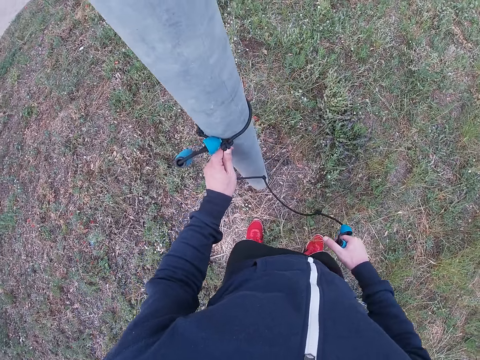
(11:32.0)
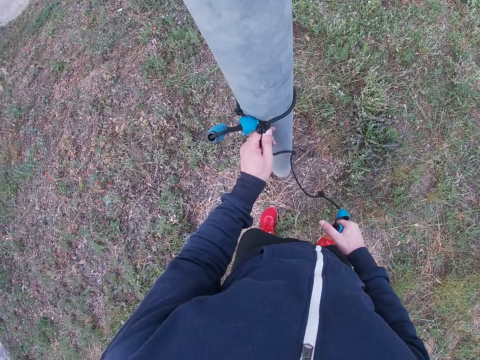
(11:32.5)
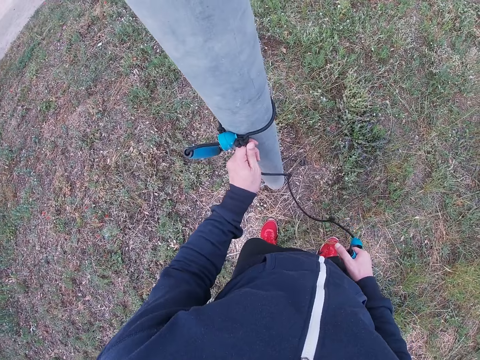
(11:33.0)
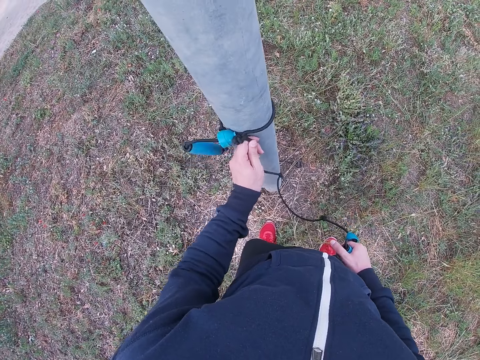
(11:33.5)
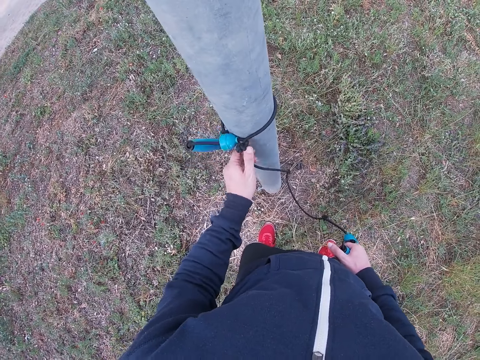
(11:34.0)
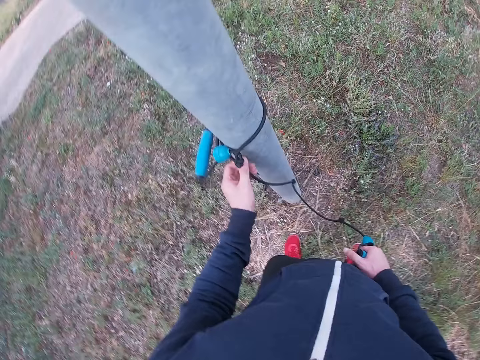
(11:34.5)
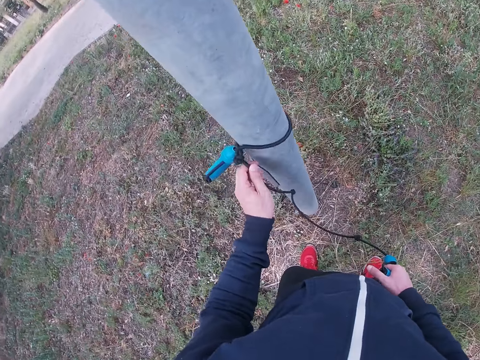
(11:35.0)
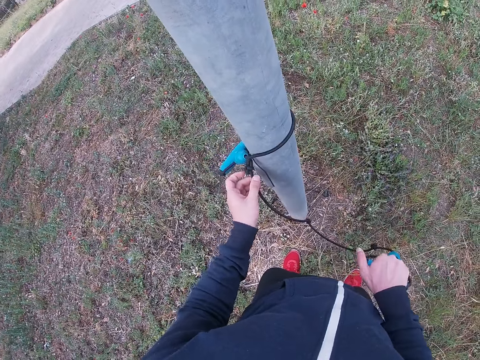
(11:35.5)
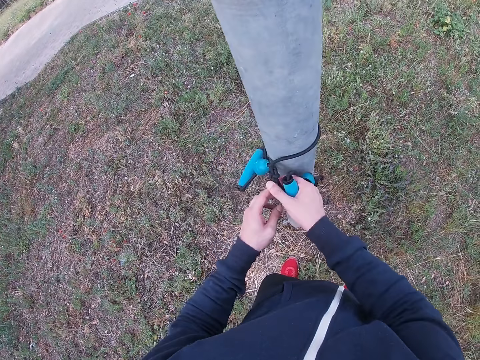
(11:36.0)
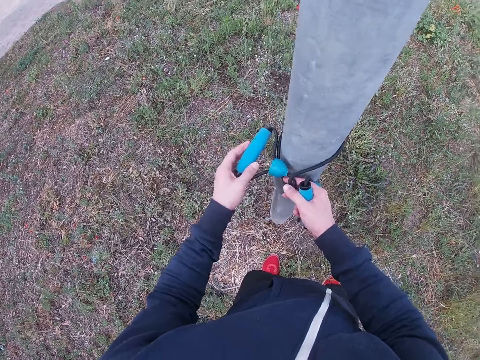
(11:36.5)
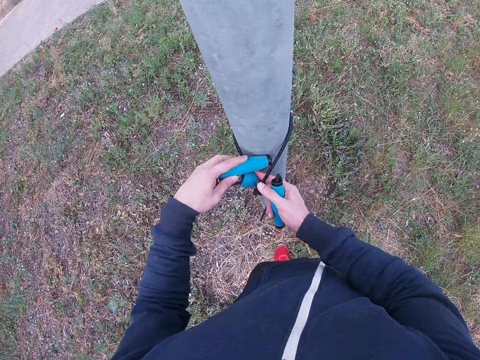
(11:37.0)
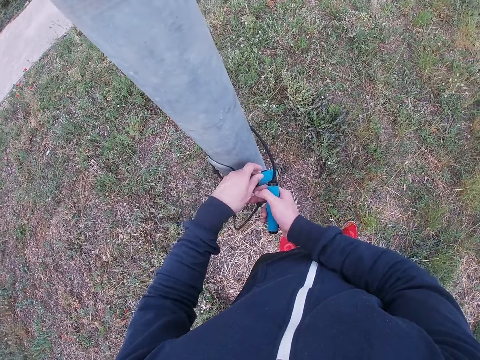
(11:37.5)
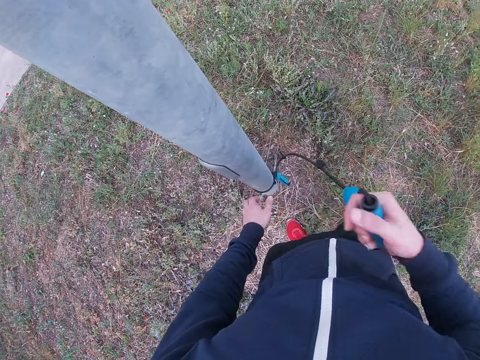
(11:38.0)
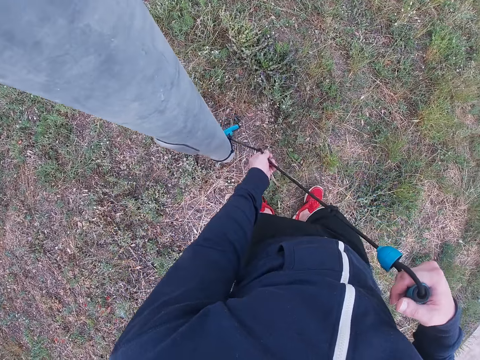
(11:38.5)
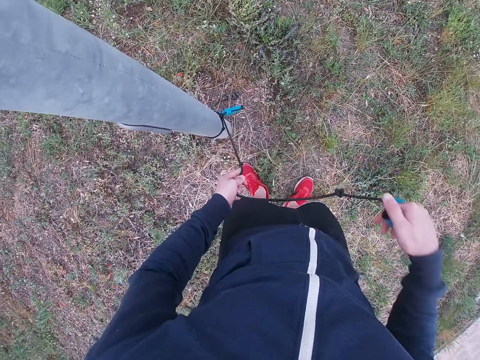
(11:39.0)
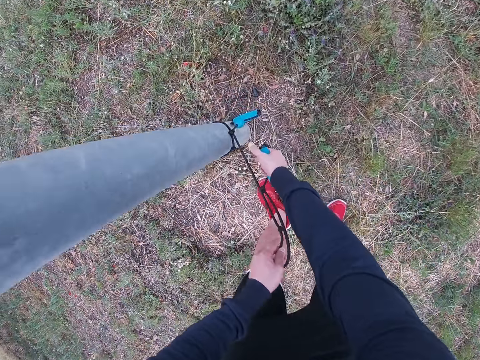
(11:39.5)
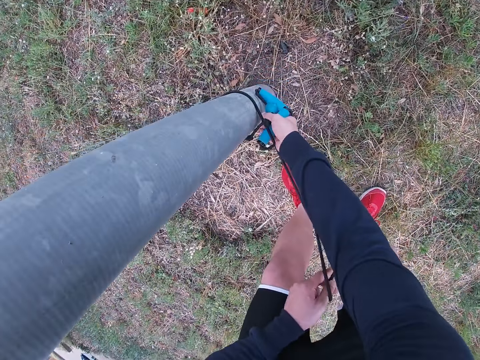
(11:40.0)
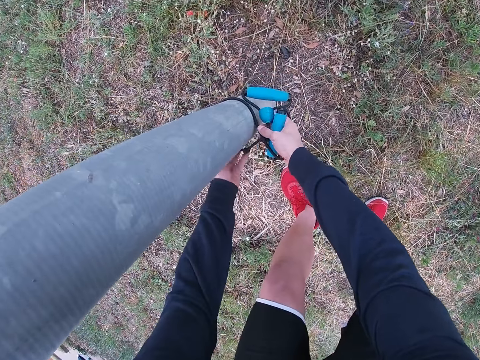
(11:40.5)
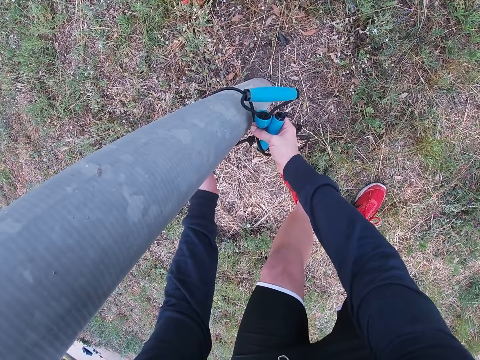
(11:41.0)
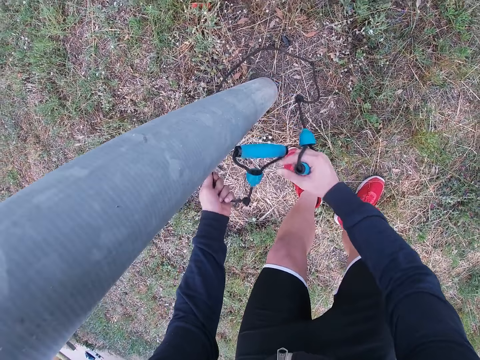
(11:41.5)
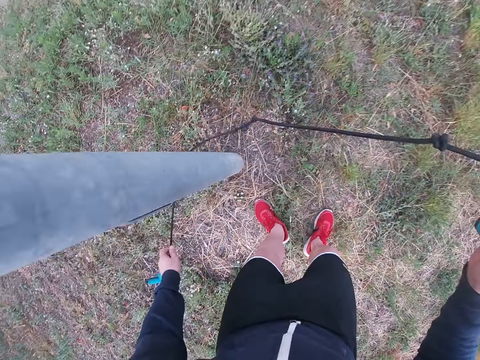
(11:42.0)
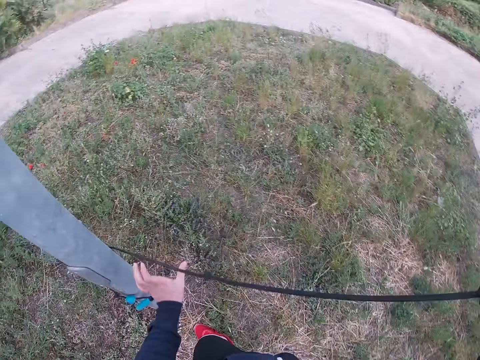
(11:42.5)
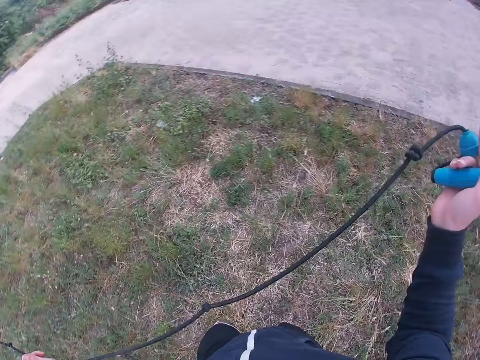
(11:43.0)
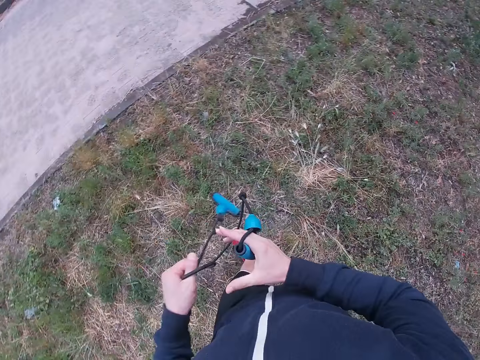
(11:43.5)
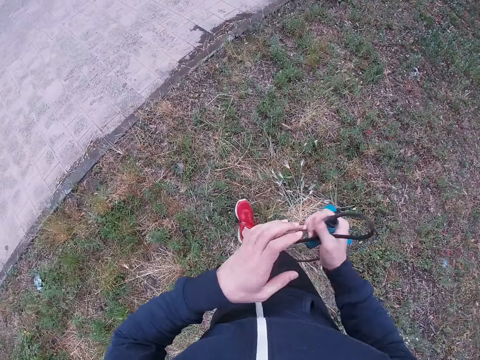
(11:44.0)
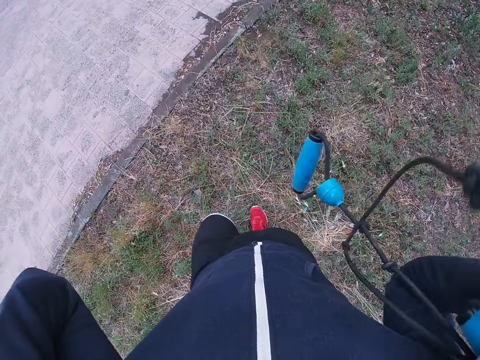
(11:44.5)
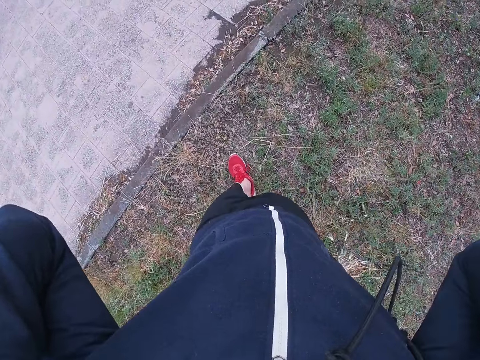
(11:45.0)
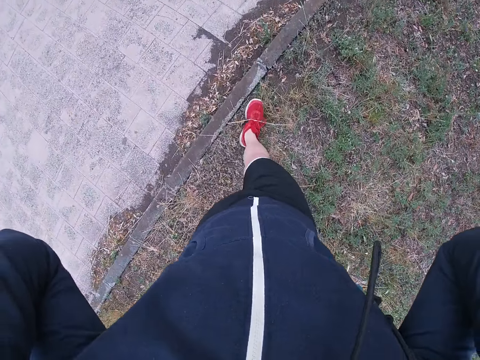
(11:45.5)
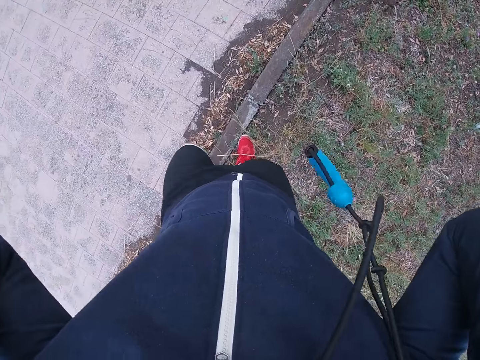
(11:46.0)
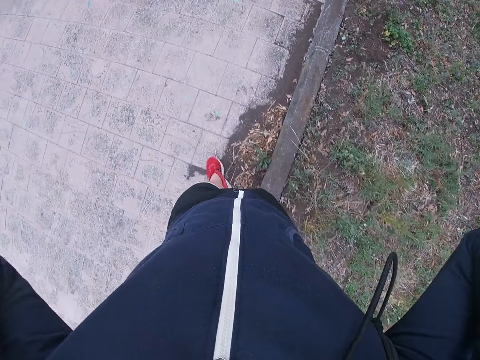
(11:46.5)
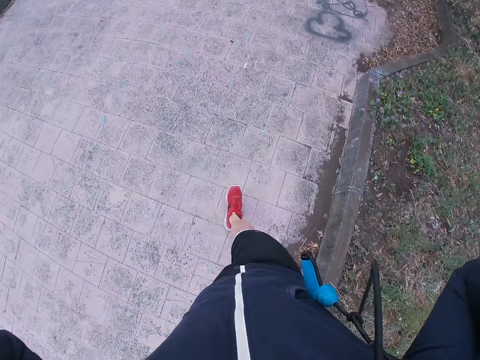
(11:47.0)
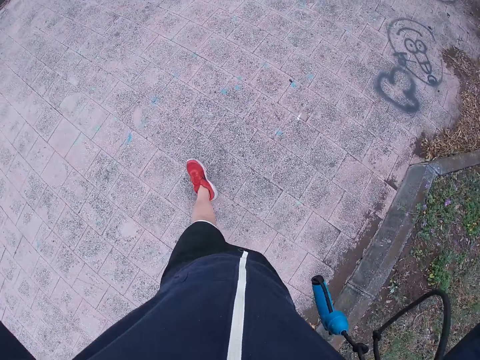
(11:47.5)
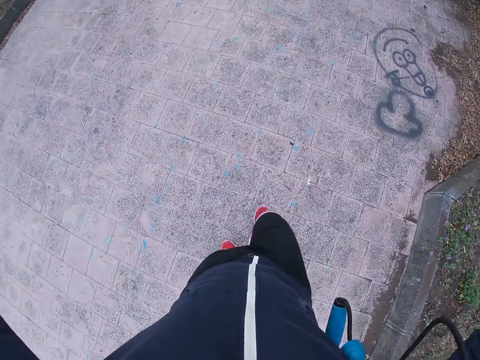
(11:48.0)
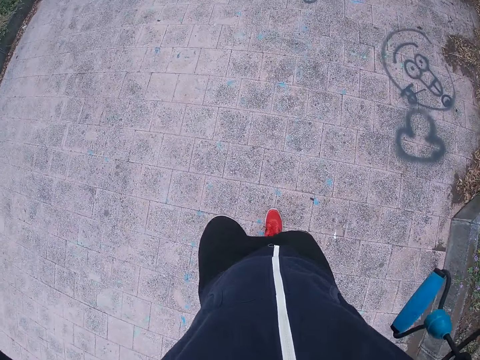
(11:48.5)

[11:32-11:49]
The camera wearer holds the skipping rope. He unties the skipping rope. He bends. He removes the skipping rope from the post. He holds the skipping rope with his hands. He walks on the road towards the pavement. He raises his hands towards something.

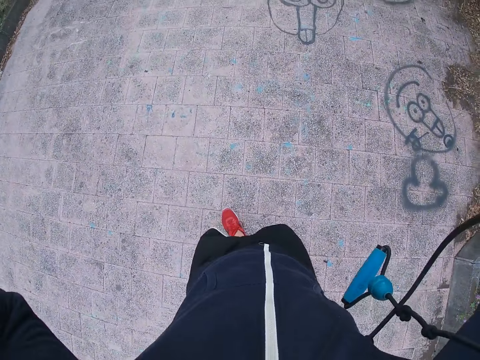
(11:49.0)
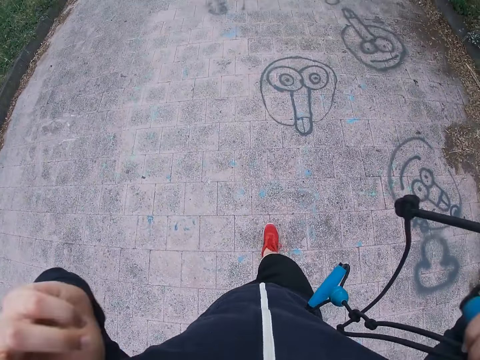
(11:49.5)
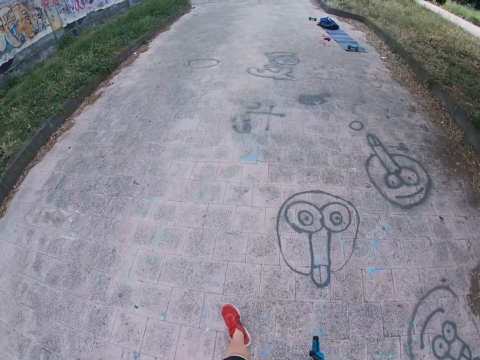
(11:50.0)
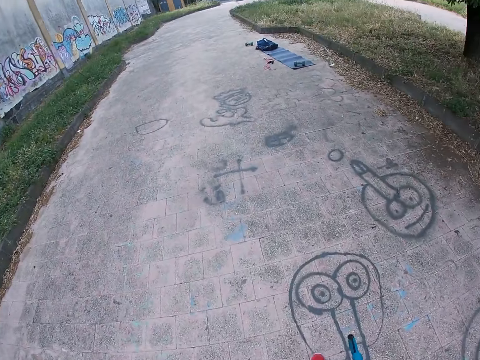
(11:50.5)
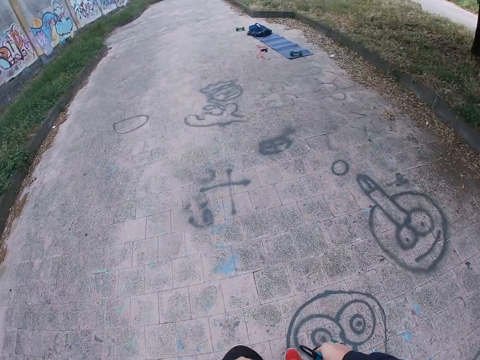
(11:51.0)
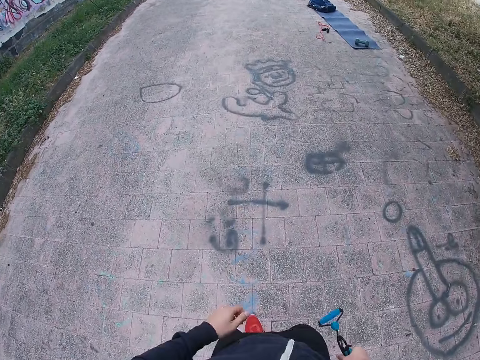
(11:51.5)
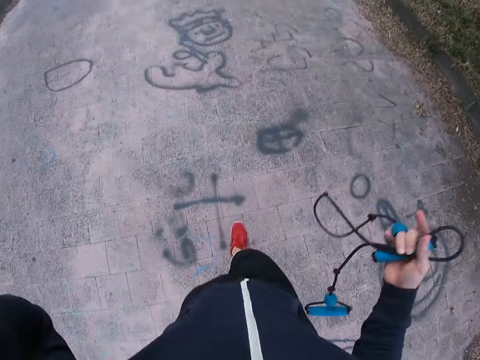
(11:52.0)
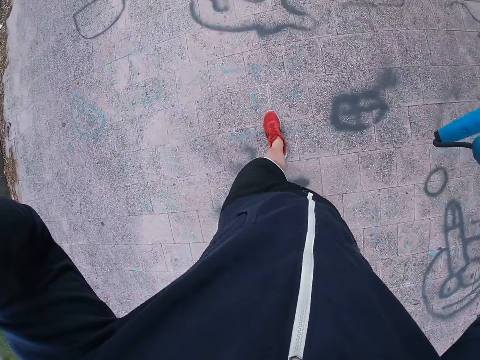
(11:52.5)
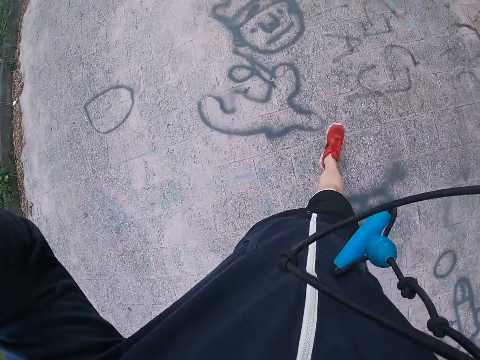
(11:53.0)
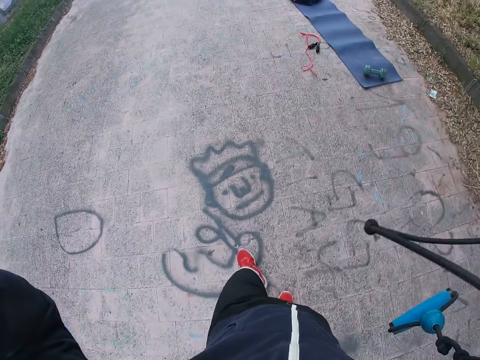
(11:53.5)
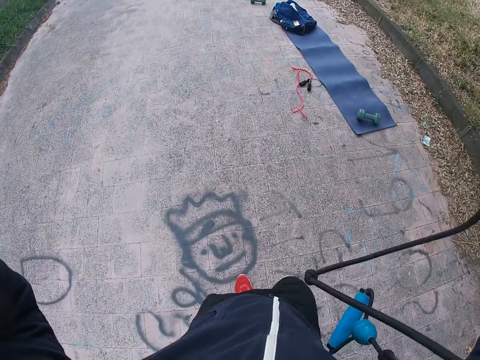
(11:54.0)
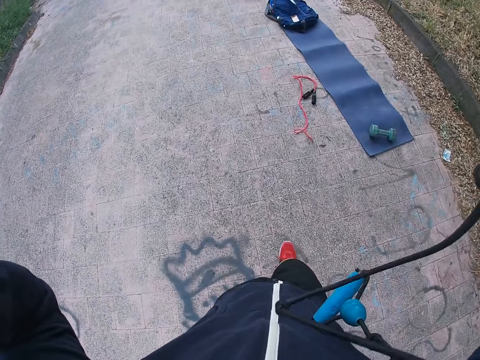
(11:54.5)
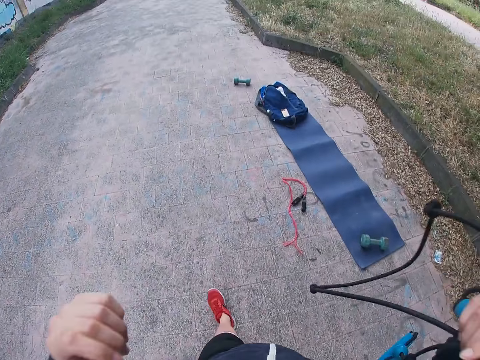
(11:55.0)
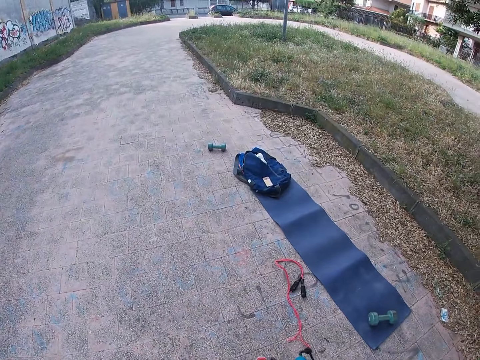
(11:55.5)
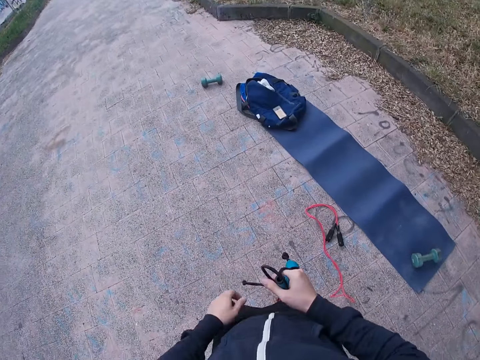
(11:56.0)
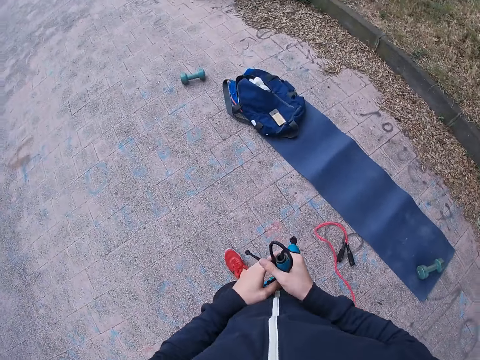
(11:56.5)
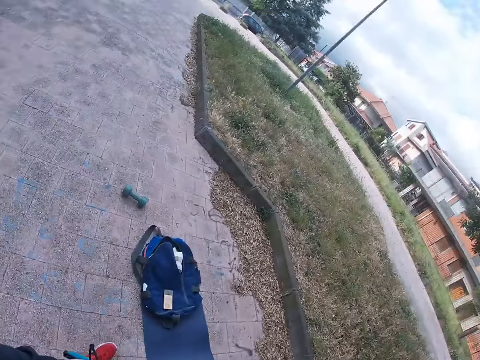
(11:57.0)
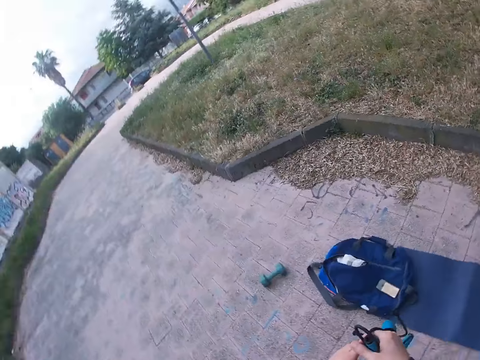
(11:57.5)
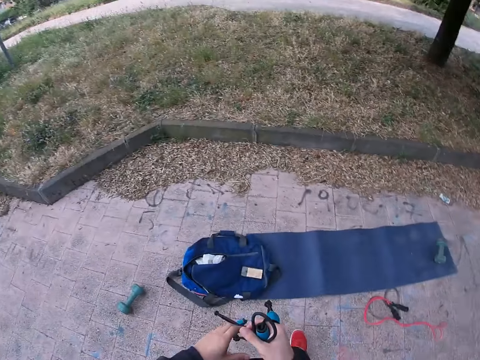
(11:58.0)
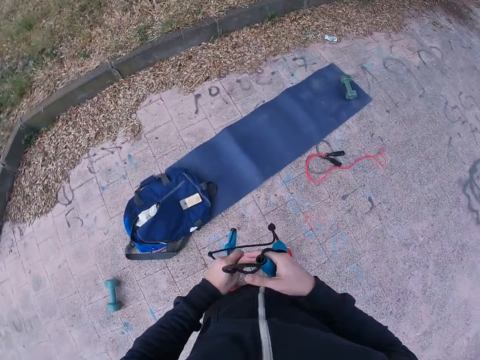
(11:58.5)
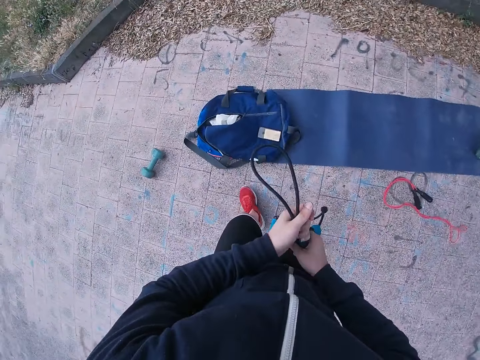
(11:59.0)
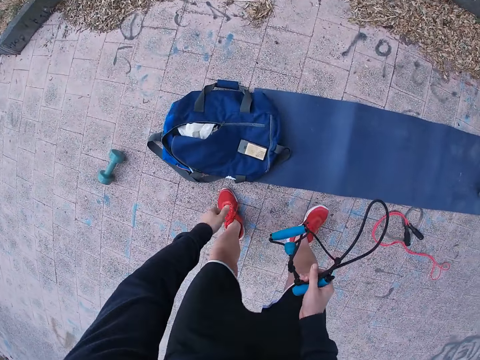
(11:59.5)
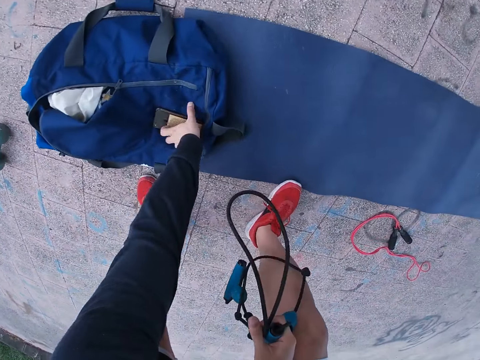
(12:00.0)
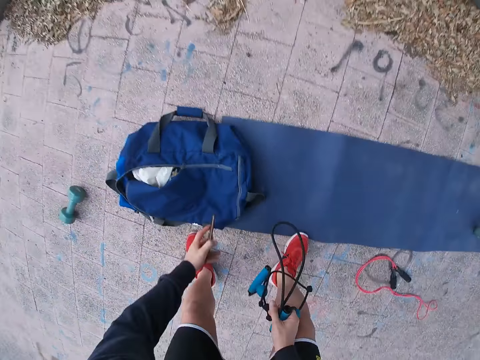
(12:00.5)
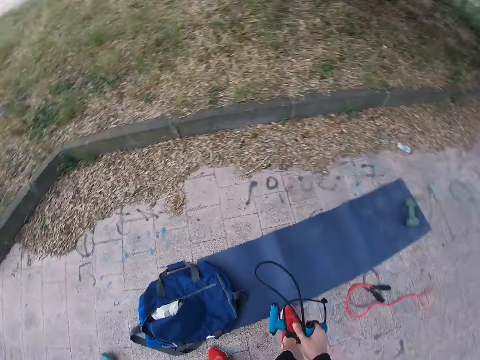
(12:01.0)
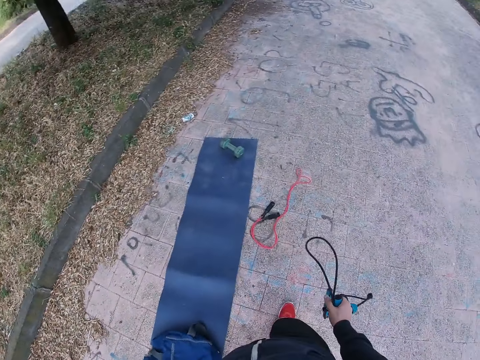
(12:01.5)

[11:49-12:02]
The camera wearer drops his hands. He raises his hands towards something. He drops his hands. He stops walking. He bends, picks up the phone and stands.
